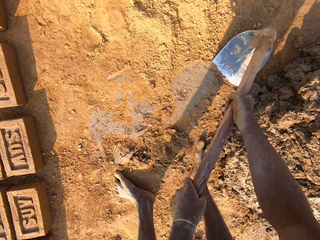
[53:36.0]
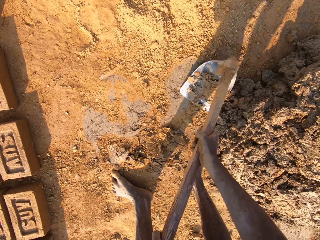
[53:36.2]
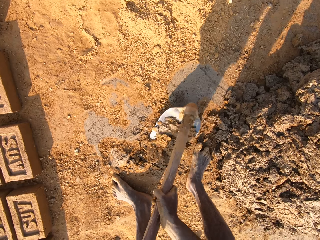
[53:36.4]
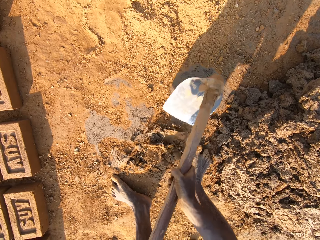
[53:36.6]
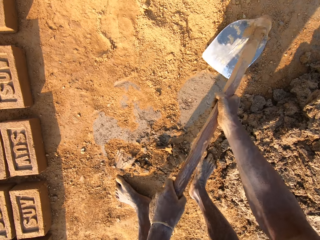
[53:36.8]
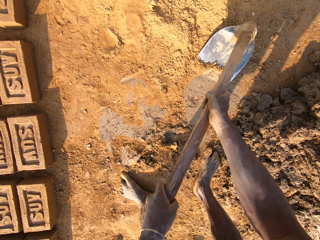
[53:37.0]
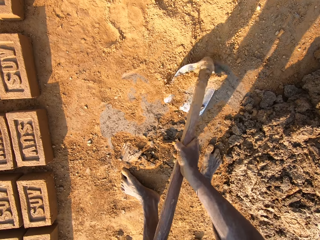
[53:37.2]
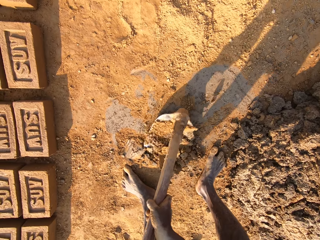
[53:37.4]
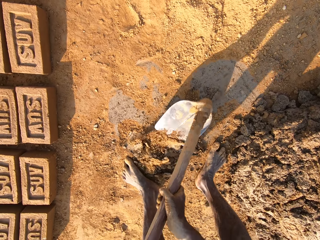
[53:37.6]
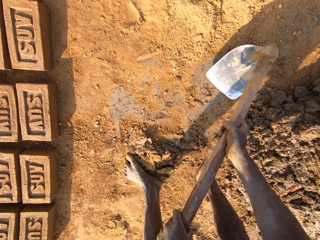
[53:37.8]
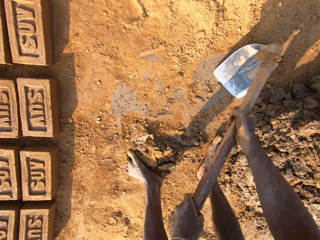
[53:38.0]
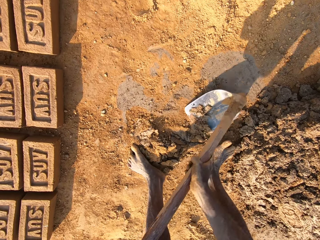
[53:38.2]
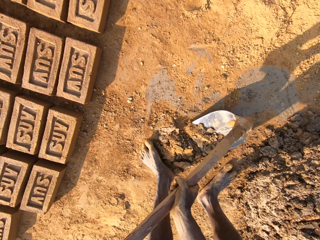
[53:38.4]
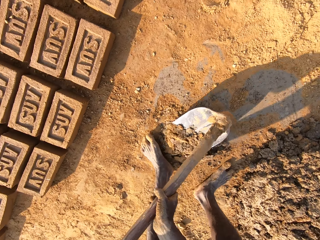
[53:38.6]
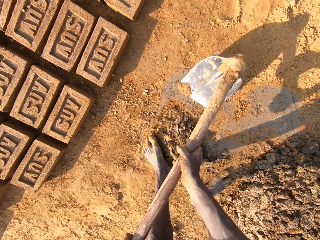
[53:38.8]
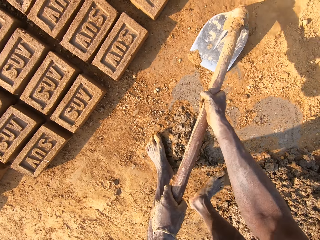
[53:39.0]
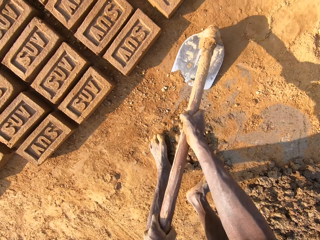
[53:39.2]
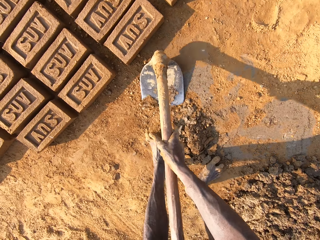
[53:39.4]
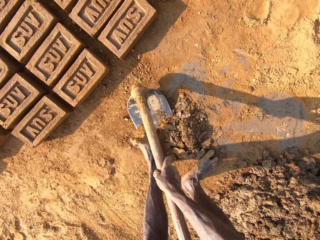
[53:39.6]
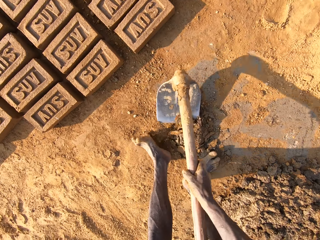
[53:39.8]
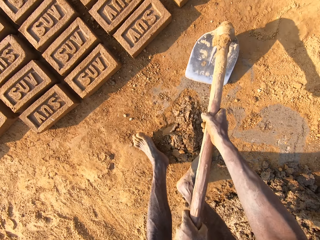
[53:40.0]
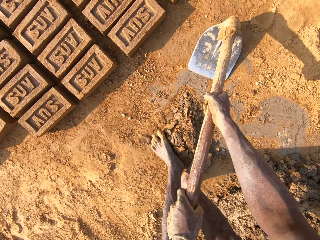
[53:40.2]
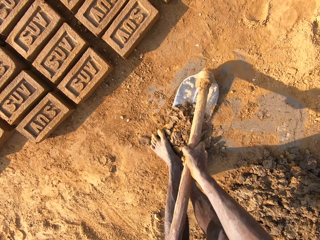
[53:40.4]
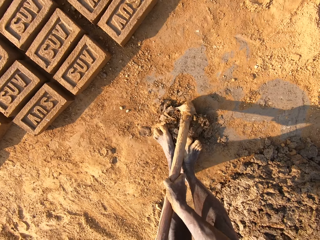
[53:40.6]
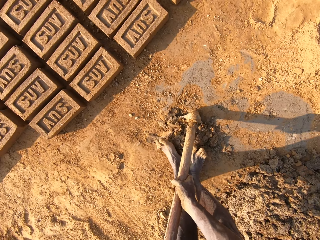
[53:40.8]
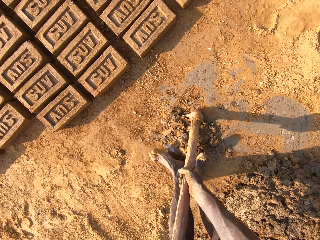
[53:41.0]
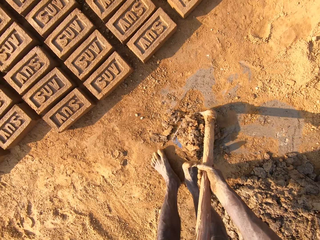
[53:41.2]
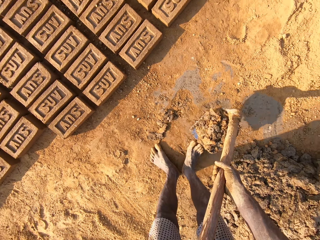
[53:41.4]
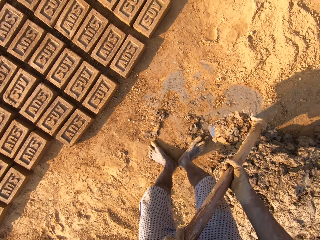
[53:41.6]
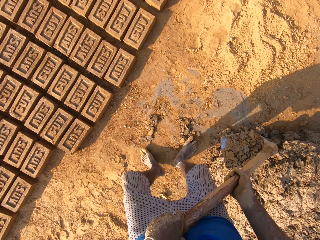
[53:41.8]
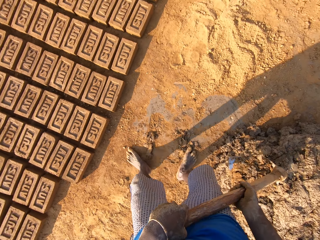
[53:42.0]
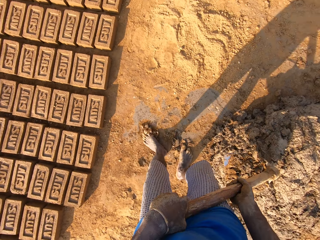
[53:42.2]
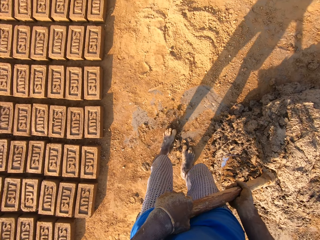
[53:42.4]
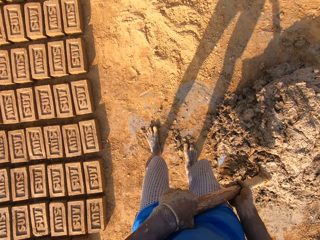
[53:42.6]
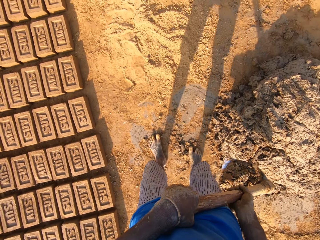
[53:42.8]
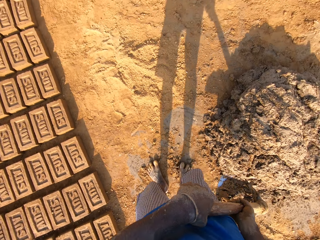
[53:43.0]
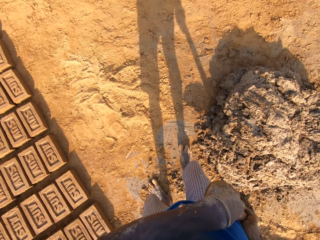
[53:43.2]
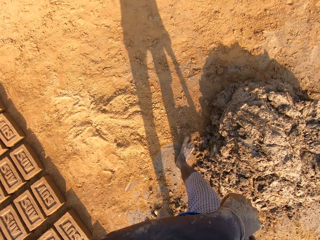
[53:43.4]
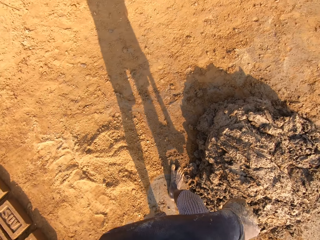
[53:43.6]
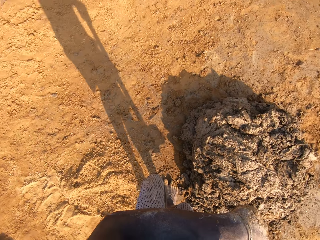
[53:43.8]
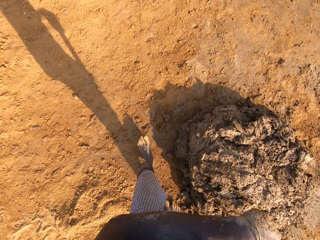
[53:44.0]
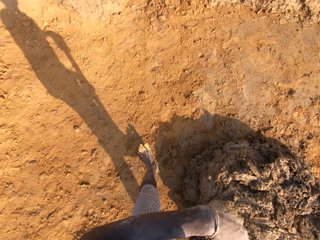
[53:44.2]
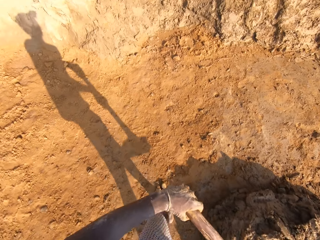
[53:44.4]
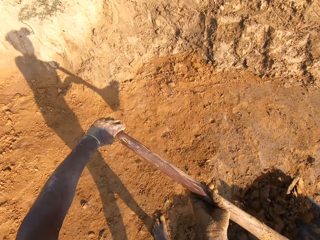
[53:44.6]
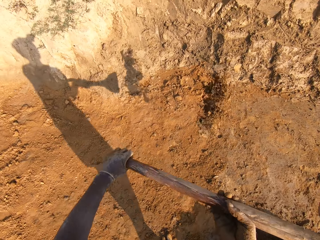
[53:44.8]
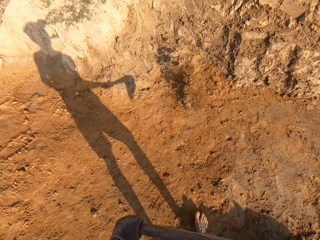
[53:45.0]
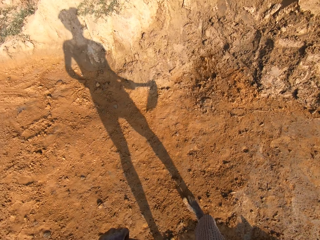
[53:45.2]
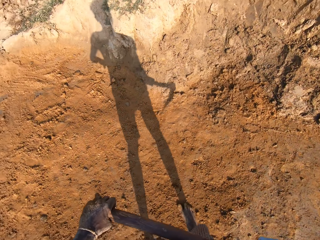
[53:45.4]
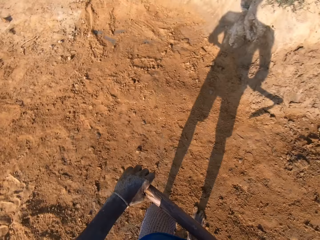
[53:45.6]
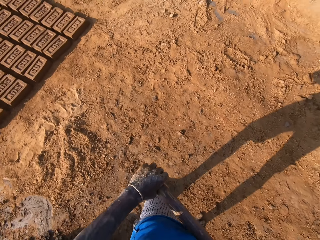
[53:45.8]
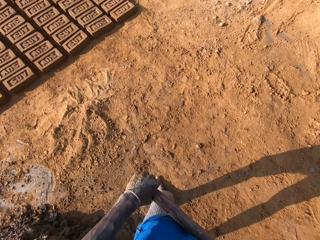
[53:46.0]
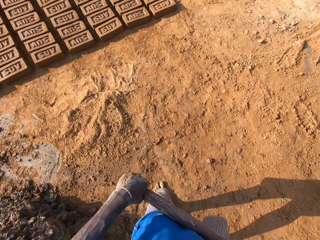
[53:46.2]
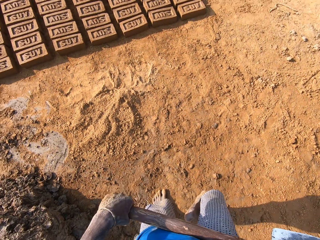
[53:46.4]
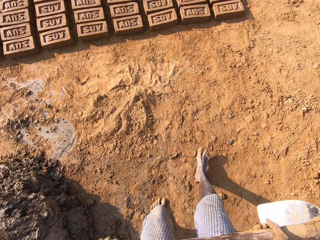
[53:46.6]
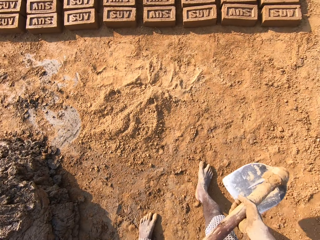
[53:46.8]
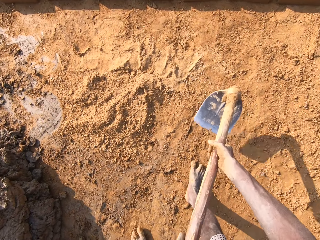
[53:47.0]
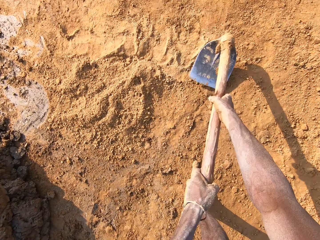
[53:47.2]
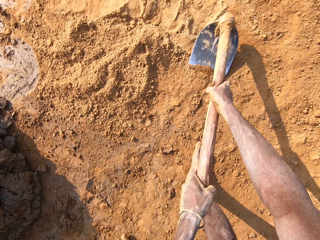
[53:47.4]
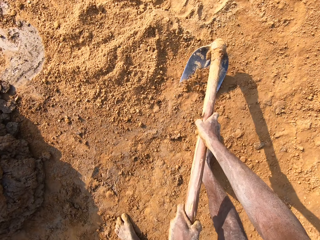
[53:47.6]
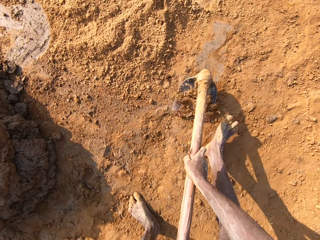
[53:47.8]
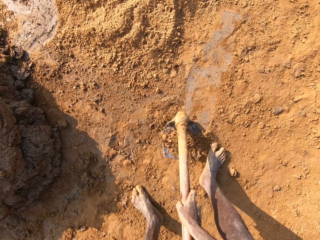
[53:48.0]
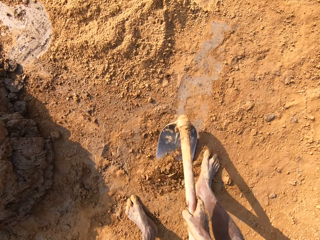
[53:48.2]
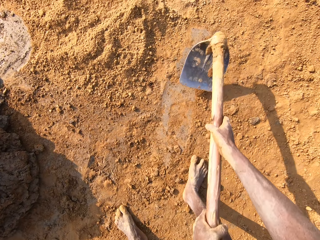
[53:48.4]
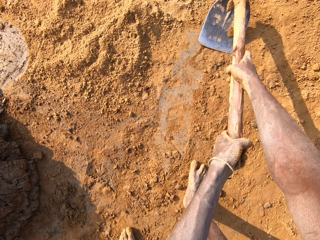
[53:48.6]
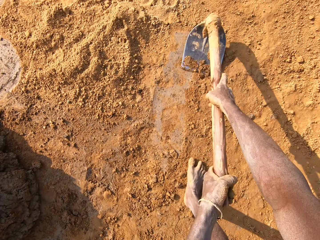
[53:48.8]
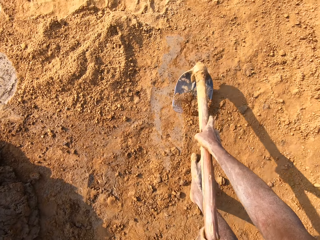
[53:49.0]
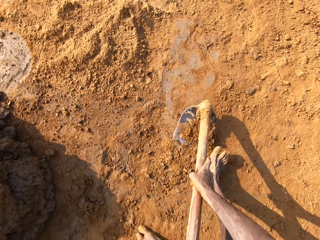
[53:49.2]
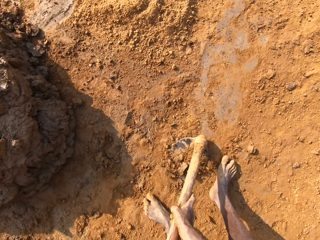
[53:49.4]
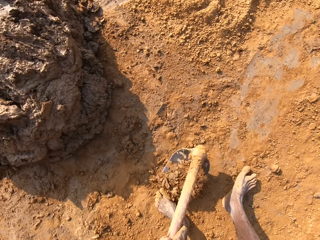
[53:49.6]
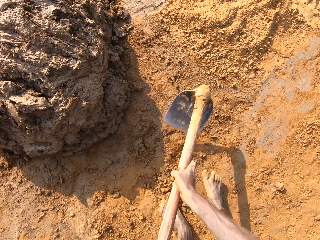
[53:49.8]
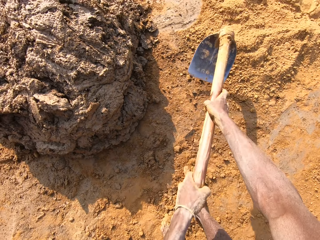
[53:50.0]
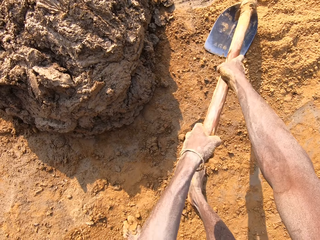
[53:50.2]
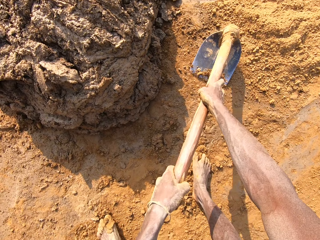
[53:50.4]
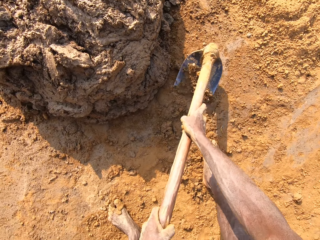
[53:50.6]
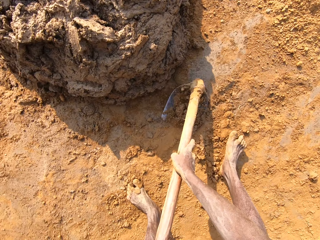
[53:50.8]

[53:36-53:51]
The camera wearer picks up clay from the ground with the hoe. They walk to a heap of clay. They throw the clay on the heap of clay. They turn. They scrub the soil with the shovel. They gather the clay on the ground with the hoe.

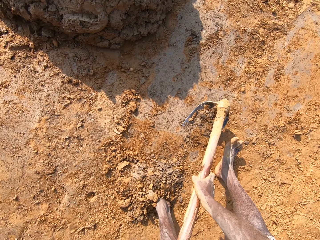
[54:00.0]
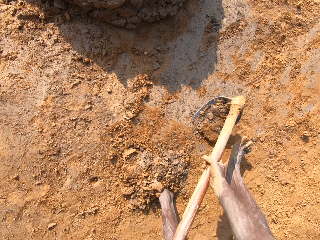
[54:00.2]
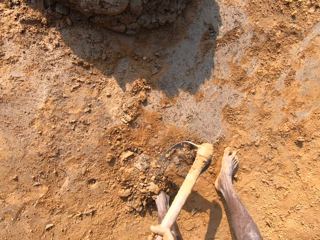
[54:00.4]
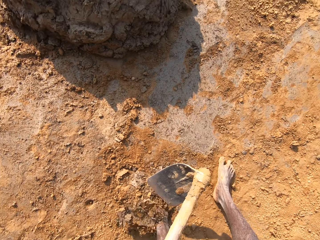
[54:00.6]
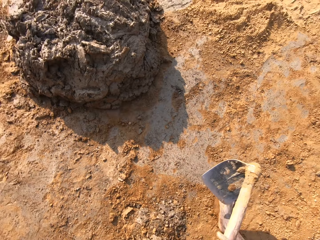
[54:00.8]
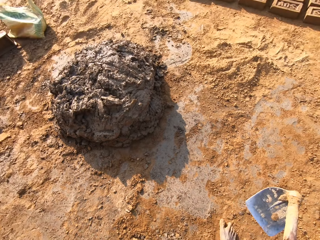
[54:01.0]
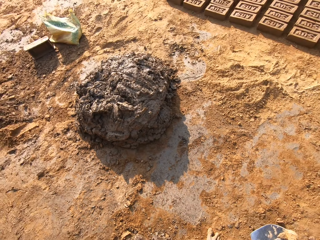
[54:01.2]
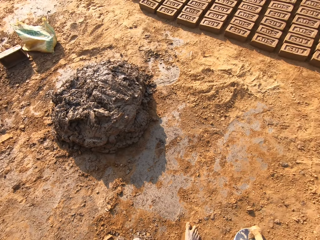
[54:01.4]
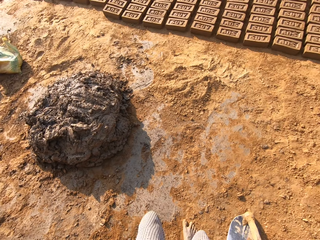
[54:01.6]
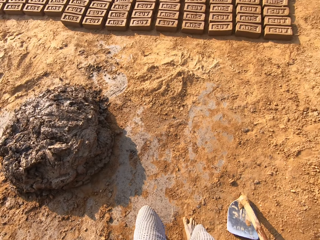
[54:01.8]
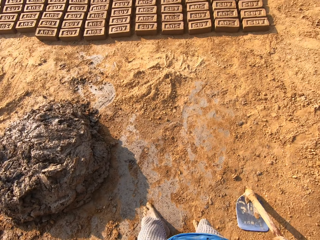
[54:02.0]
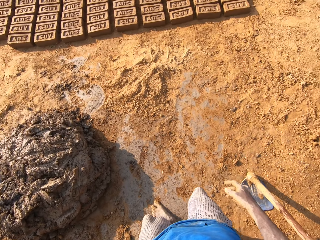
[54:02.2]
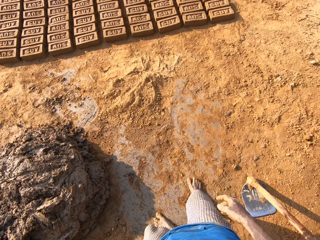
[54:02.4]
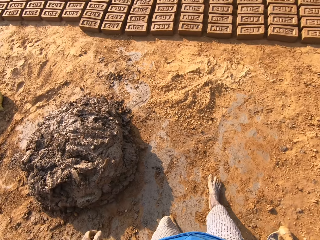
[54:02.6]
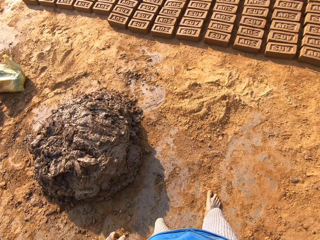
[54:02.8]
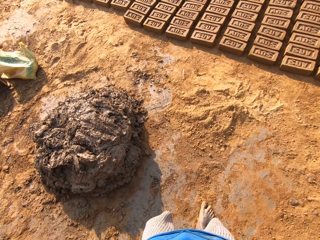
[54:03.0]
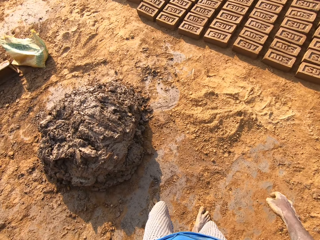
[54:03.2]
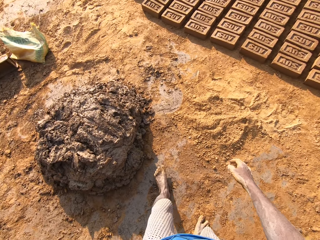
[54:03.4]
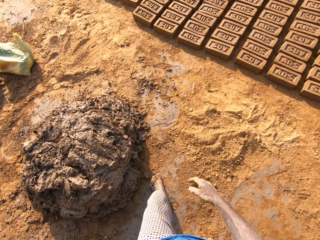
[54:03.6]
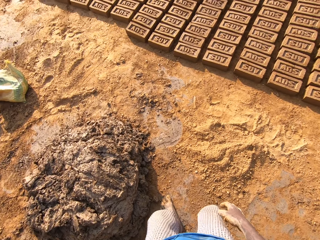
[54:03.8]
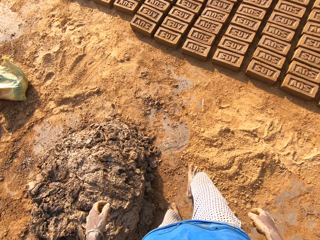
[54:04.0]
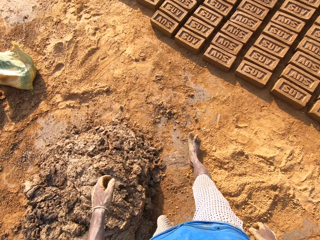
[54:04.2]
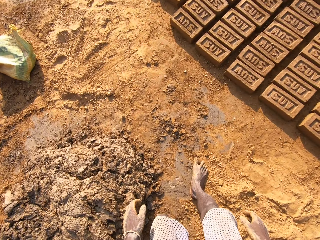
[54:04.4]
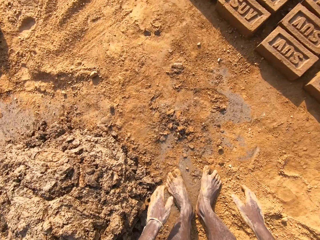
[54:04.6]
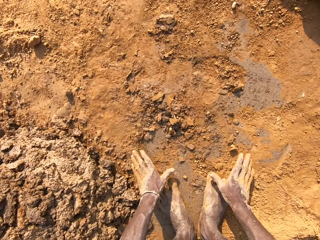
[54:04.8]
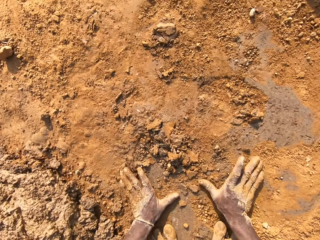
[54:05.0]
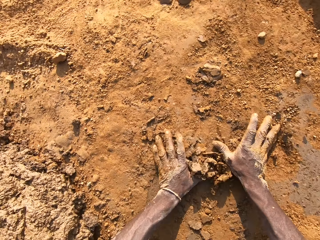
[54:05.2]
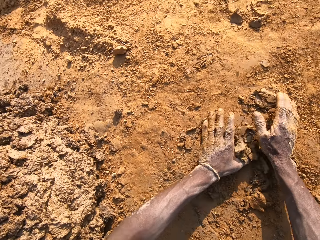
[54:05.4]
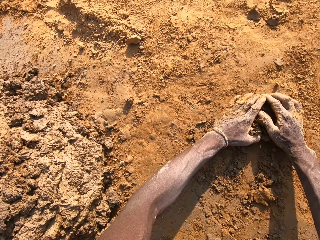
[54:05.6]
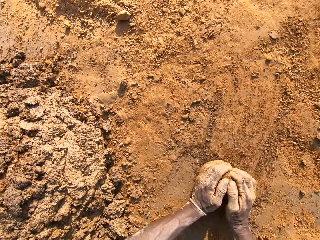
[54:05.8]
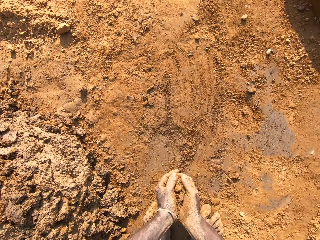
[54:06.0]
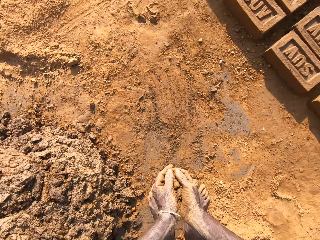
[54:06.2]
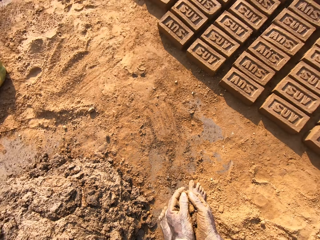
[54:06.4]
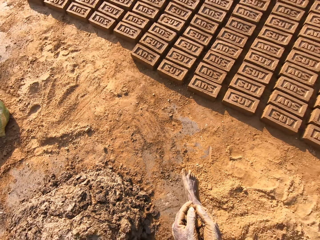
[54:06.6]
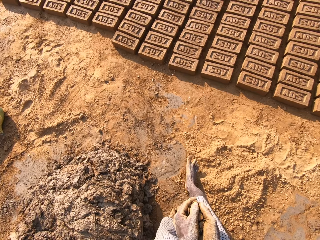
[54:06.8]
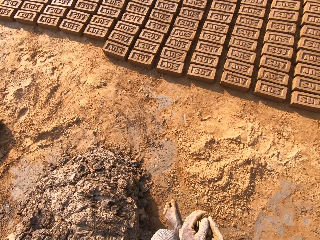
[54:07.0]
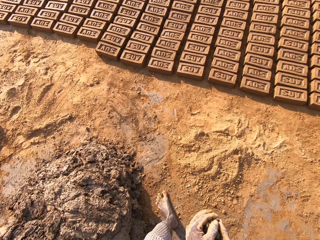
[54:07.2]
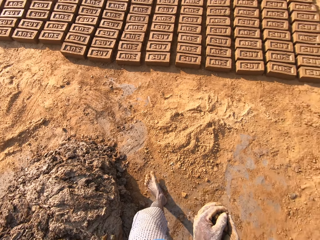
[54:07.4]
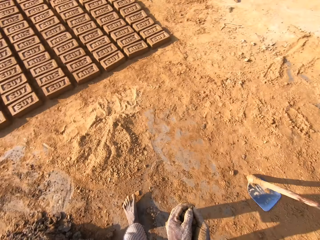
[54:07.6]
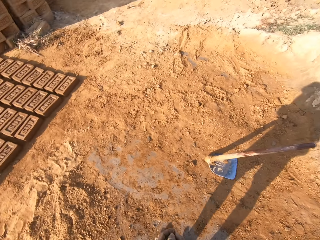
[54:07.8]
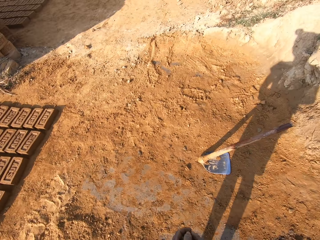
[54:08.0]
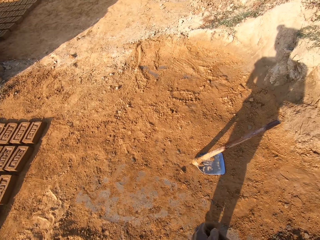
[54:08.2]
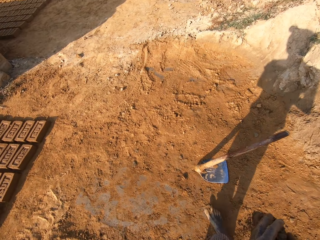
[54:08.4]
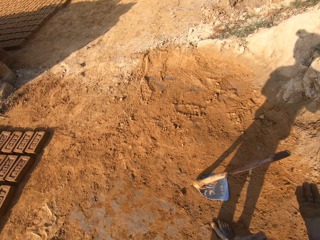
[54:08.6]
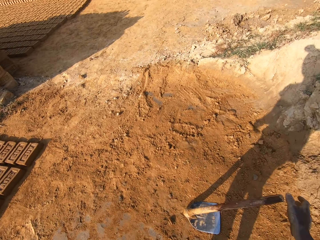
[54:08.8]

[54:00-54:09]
The camera wearer drops the hoe. He gathers clay with his hands. He picks up the clay from the ground with his hands.
